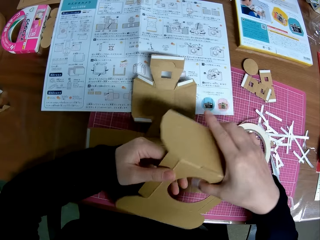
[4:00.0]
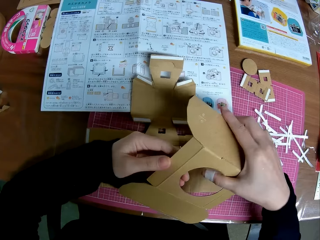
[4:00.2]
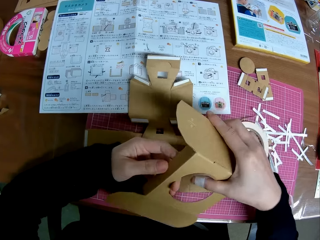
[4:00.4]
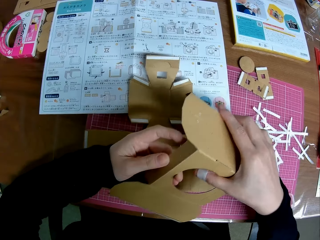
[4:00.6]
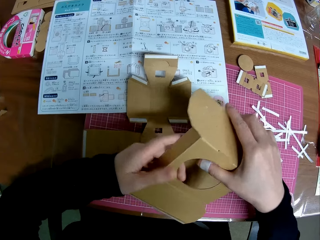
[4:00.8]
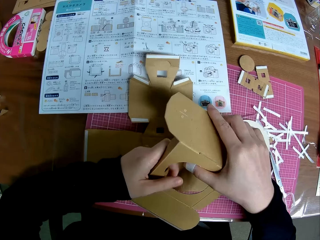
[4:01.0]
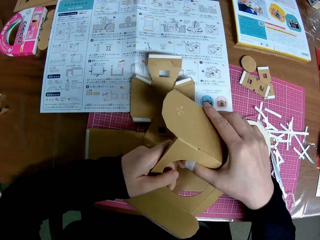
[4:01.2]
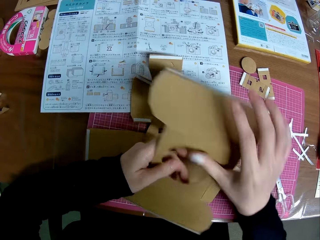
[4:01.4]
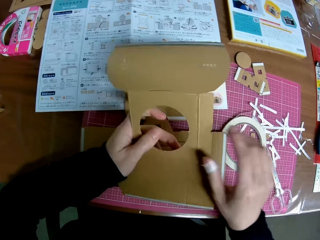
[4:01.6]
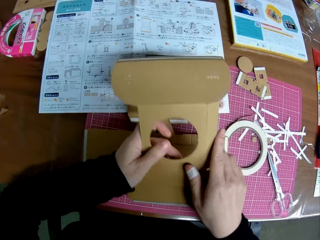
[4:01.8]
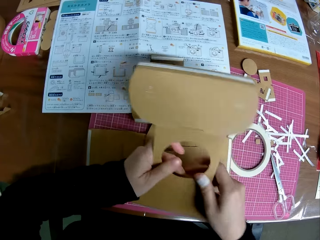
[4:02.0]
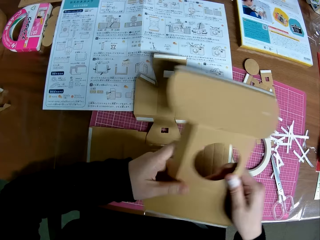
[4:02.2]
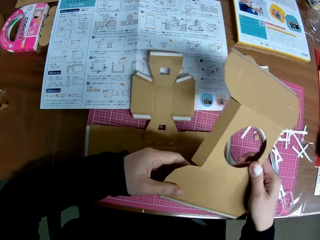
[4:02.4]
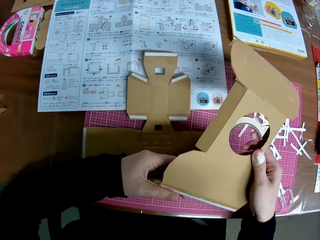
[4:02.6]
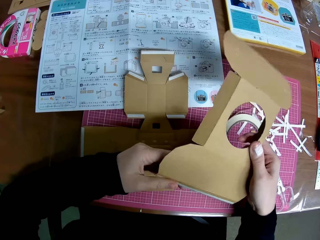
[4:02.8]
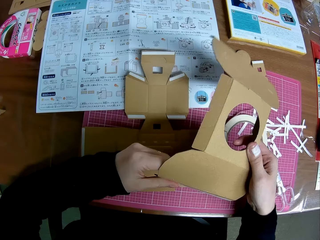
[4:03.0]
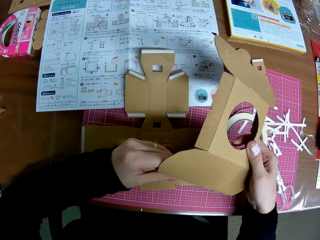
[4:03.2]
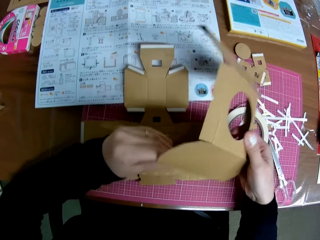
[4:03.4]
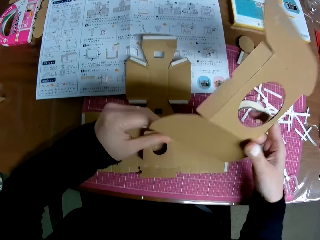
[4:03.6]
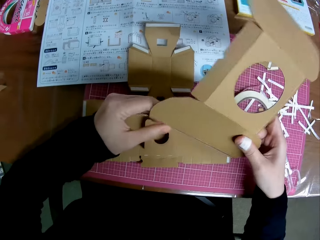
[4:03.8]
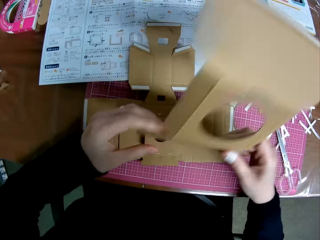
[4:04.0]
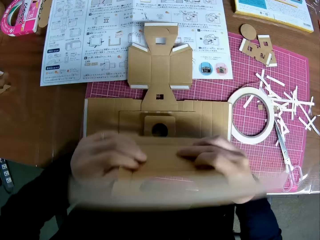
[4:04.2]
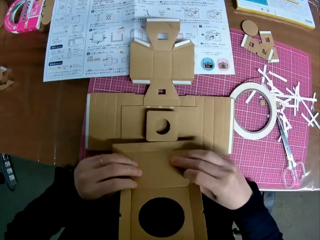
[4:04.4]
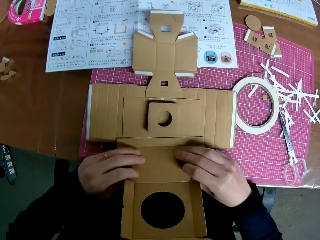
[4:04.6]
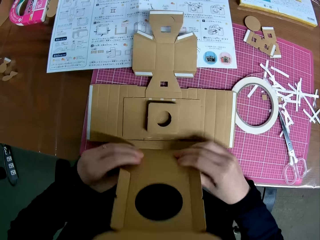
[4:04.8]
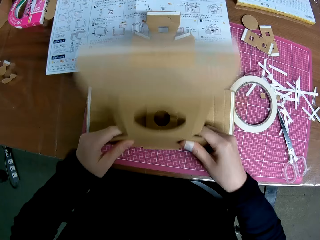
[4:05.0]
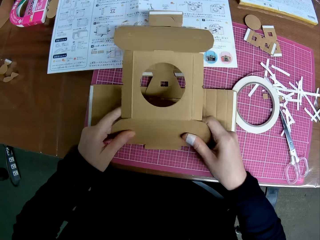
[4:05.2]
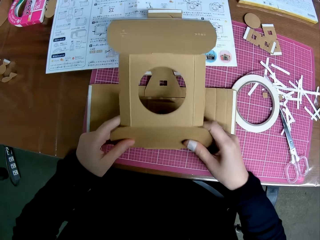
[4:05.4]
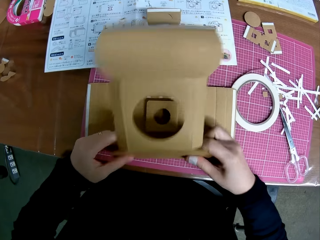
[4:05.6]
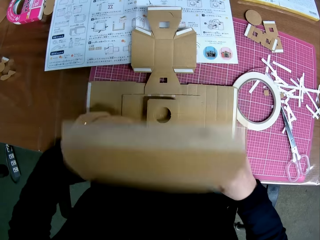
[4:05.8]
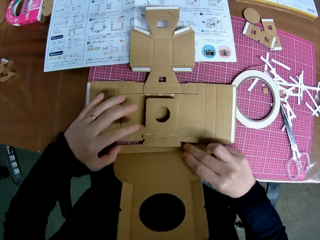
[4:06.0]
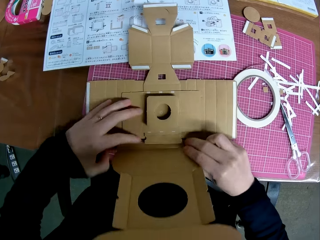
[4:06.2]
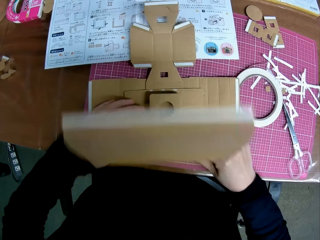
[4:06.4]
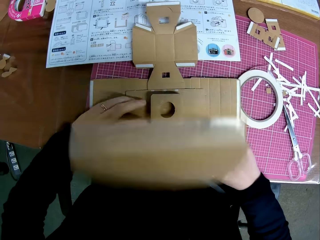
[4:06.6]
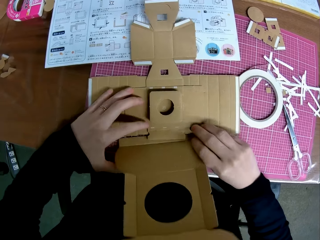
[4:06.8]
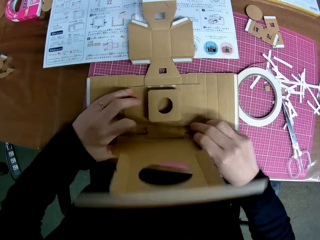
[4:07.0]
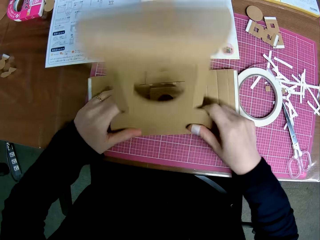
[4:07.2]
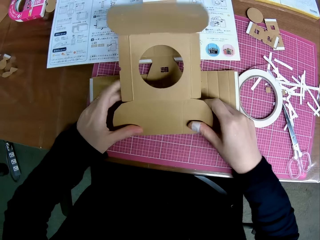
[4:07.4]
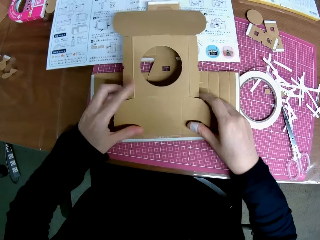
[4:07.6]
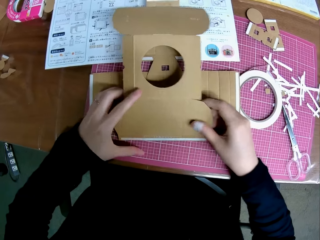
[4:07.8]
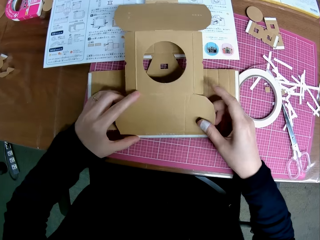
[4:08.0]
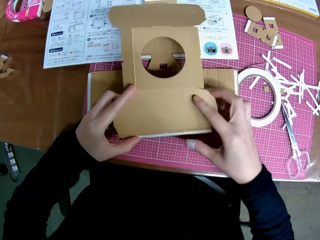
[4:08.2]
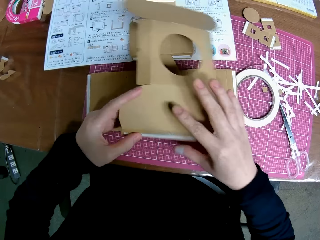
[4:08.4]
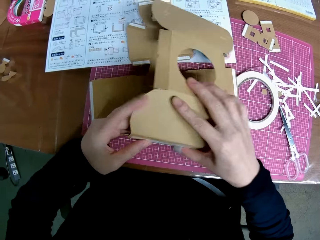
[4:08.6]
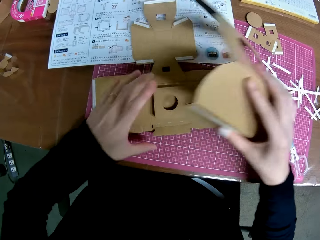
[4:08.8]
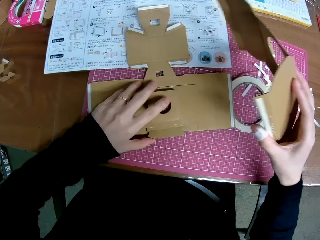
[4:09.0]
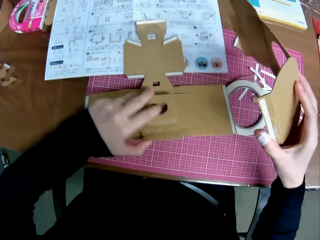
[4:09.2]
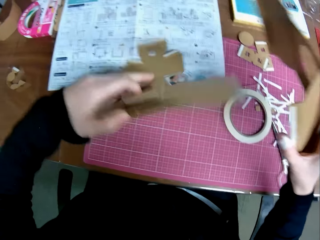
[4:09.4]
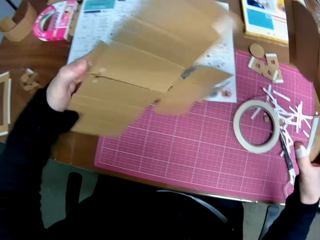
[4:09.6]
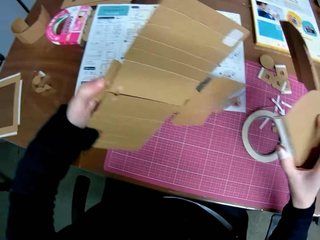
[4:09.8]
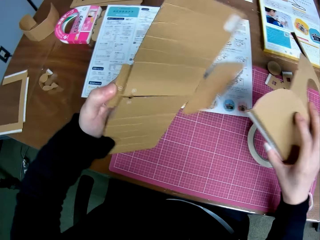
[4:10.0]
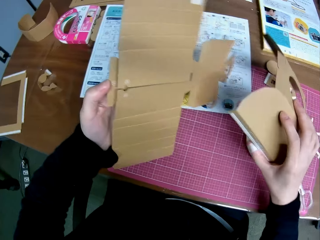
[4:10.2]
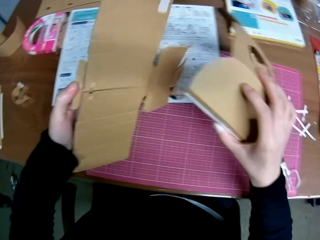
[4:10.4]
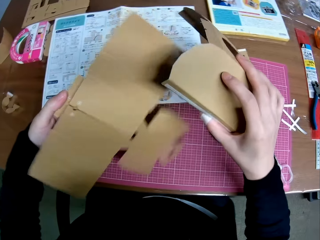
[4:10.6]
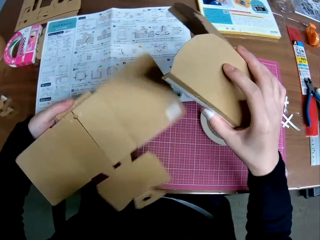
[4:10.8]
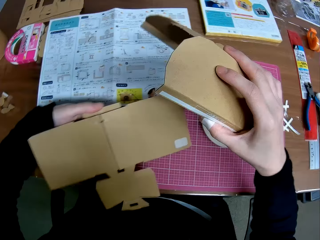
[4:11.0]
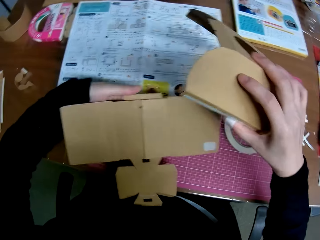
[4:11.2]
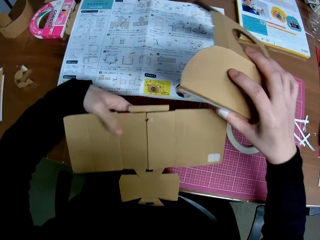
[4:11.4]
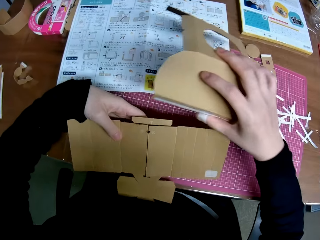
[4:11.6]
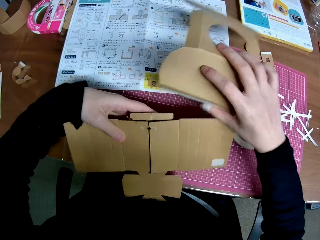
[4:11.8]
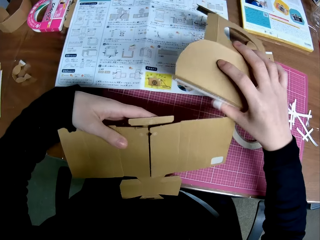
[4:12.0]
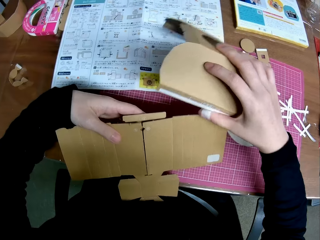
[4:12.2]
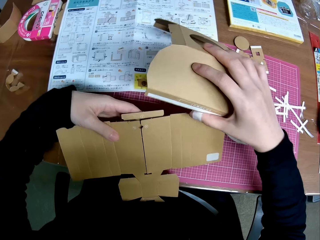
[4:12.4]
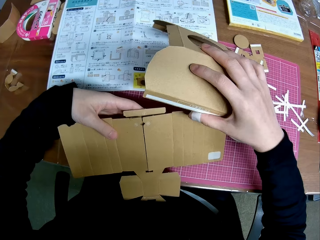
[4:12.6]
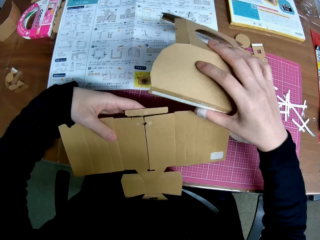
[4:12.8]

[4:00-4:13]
The camera wearer folds a piece of paperboard craft. He places the piece of paper mechanical model on the pieces of paper mechanical model on the table with his hands. He joins the paperboard crafts. He removes a piece of paperboard craft. He turns the piece of paper mechanical model on the table with his left hand.

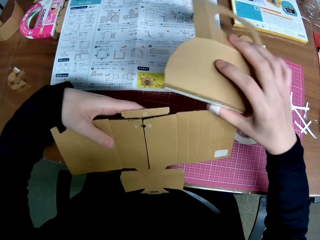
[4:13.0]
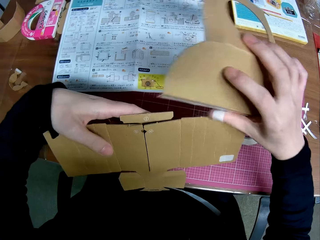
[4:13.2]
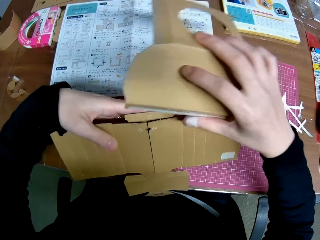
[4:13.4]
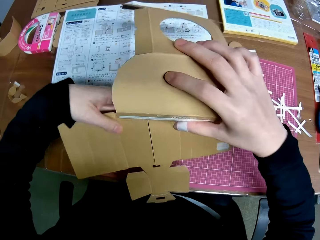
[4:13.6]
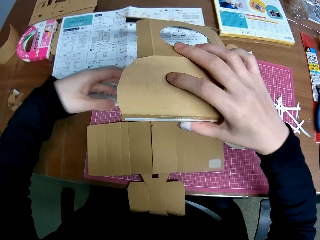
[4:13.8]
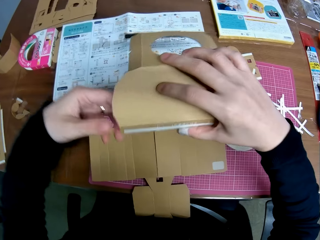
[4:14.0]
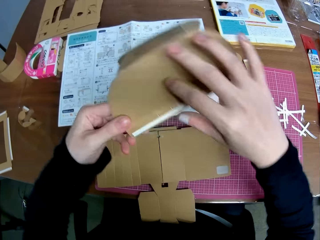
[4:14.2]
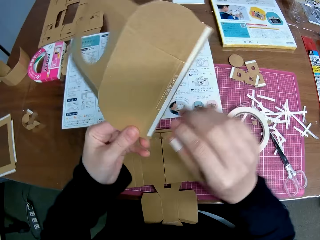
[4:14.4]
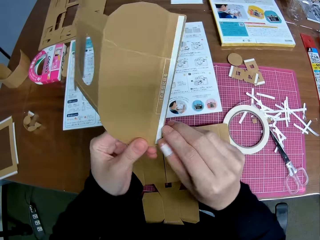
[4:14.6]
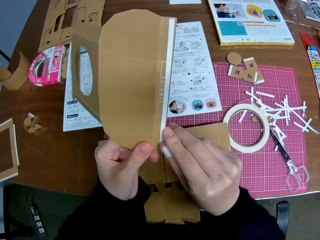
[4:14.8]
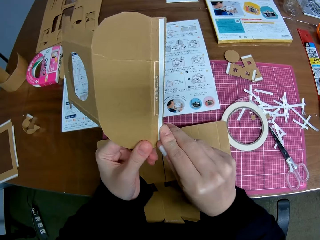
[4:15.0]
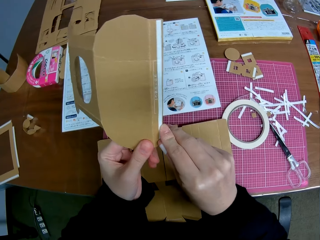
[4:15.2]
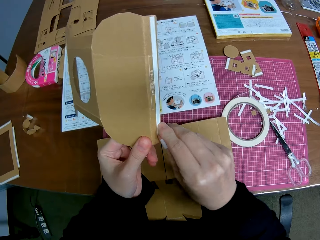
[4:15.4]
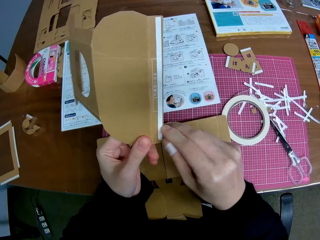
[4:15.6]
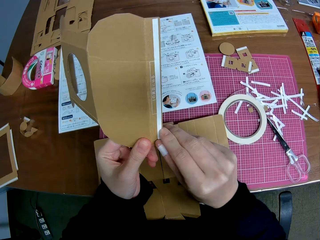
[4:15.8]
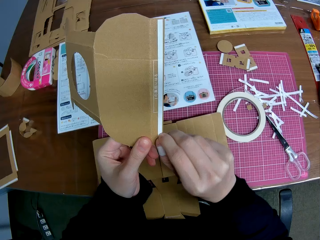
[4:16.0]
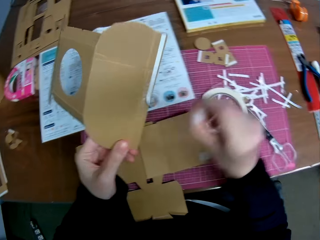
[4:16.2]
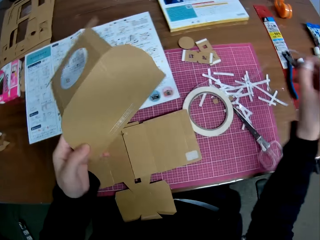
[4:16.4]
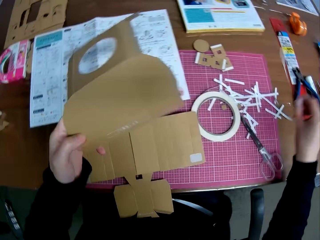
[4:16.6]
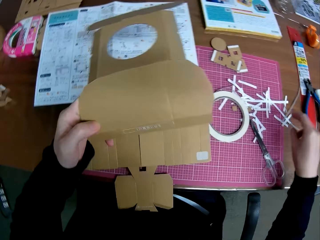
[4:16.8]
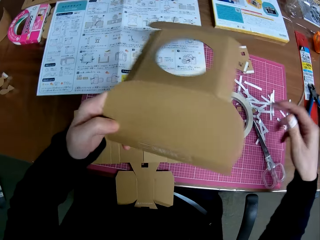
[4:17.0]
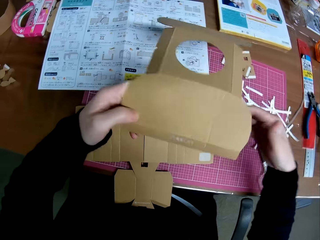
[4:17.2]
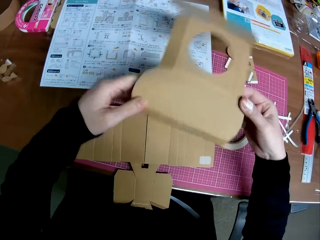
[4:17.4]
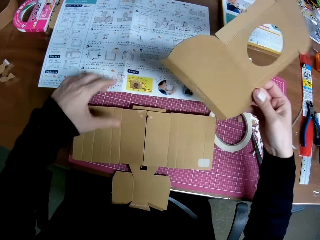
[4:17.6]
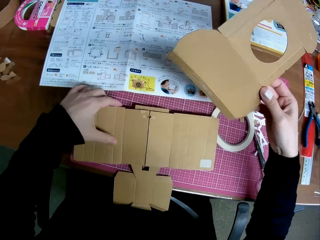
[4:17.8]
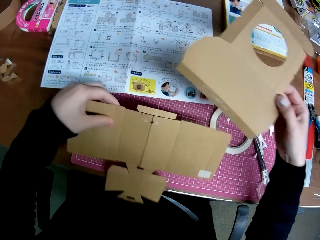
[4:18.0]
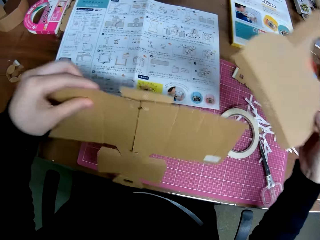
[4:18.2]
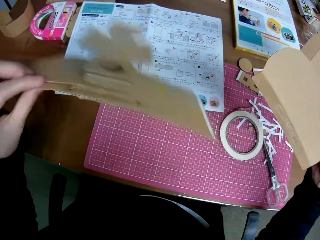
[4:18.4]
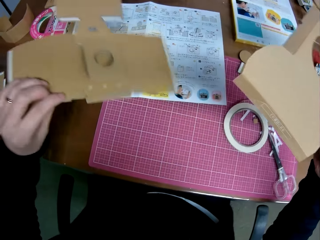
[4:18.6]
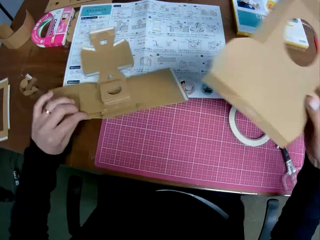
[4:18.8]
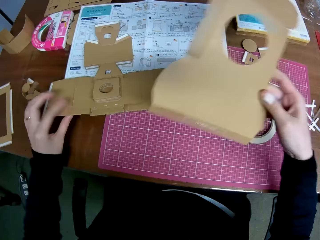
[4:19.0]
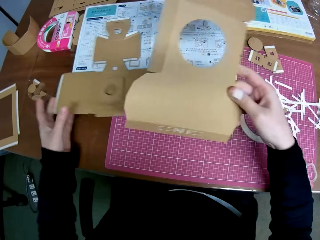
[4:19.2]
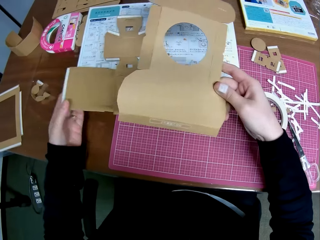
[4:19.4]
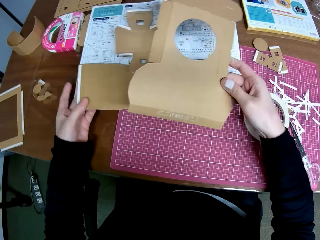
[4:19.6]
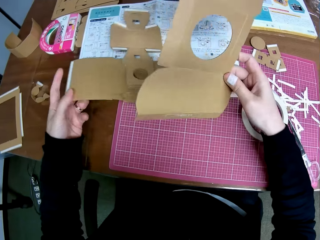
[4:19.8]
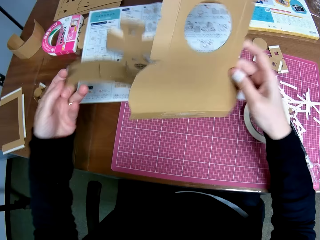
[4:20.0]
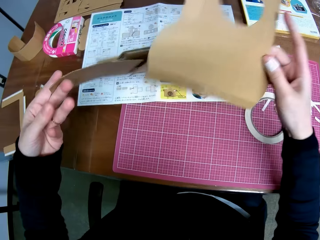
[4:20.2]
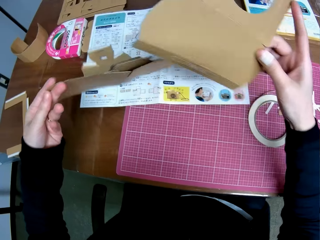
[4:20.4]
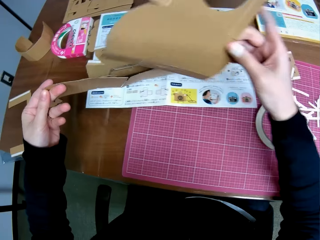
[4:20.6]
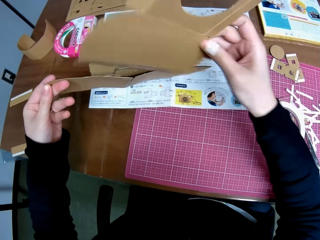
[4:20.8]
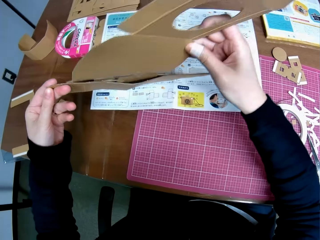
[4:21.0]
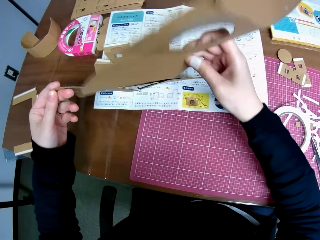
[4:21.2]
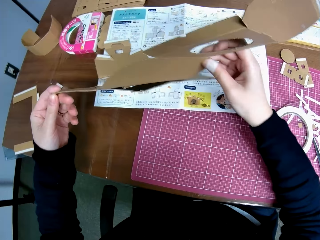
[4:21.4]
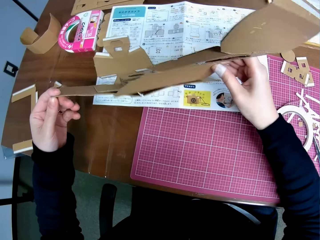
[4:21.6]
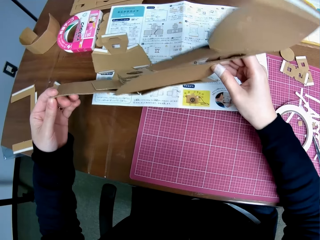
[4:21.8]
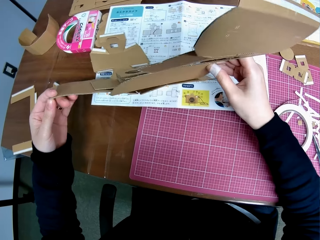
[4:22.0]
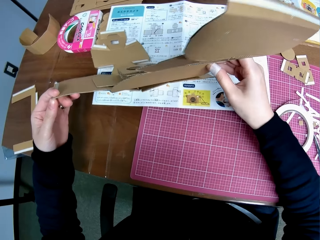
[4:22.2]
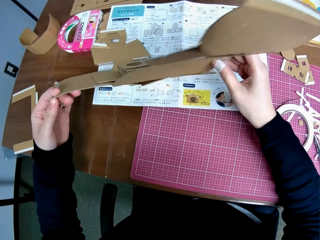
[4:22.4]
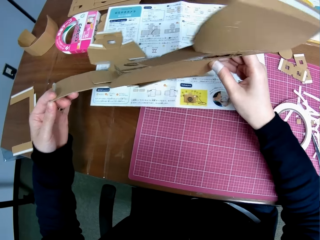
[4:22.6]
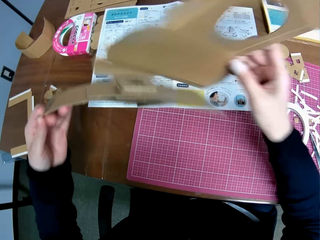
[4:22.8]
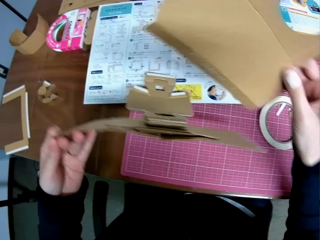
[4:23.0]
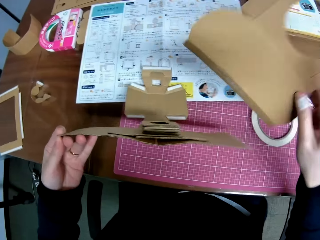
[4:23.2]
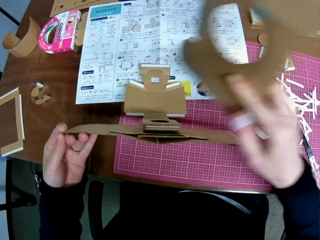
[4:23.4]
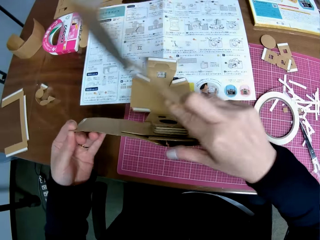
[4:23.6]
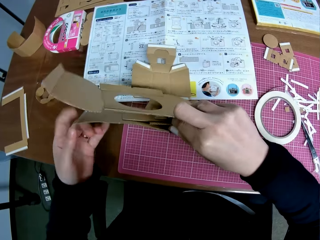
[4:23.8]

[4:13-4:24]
The camera wearer places down the paperboard craft. He removes paper tape from the piece of paper mechanical model in his hands. He drops the paper tape on the table with his right hand. He passes a piece of paper mechanical model from his left hand to his right hand, and adjusts a piece of paper mechanical model on the table with his left hand. He picks the paperboard craft. He places the piece of paper mechanical model in his right hand on the piece of paper mechanical model in his left hand.
